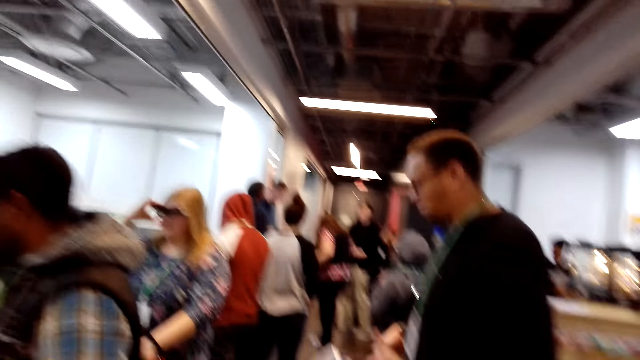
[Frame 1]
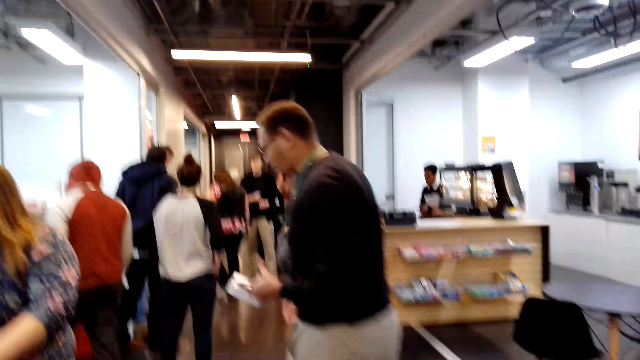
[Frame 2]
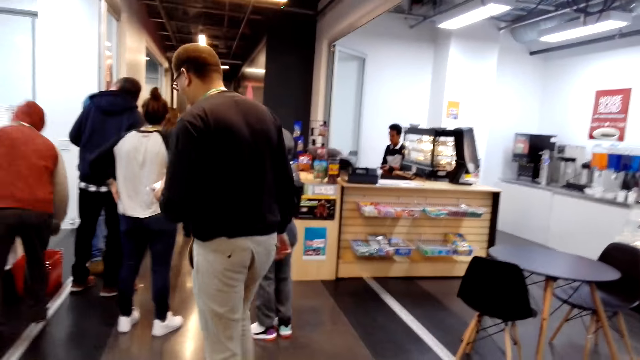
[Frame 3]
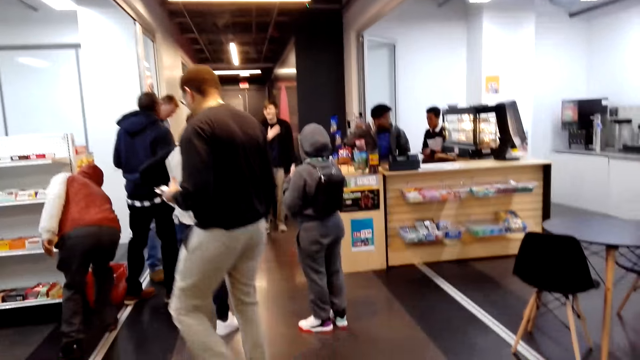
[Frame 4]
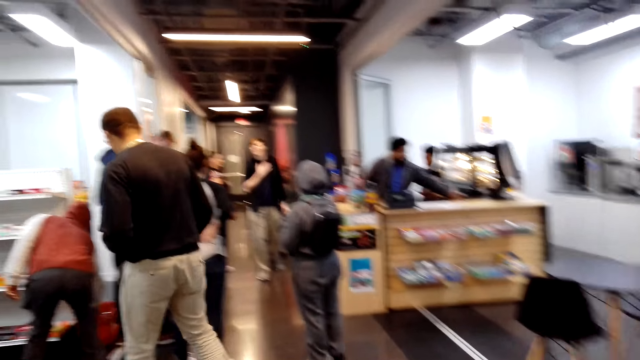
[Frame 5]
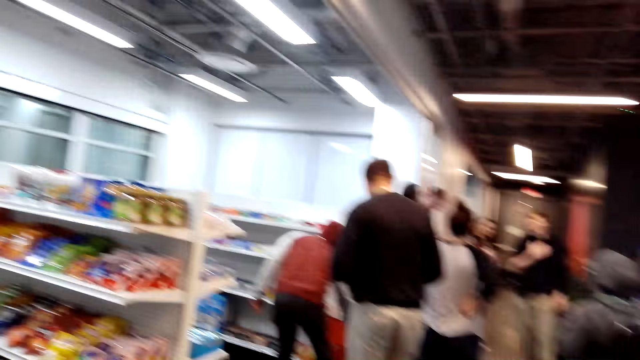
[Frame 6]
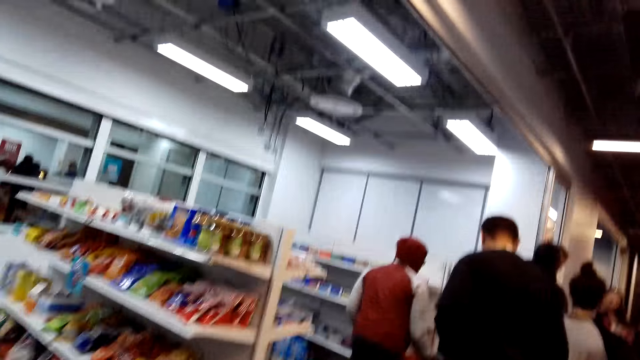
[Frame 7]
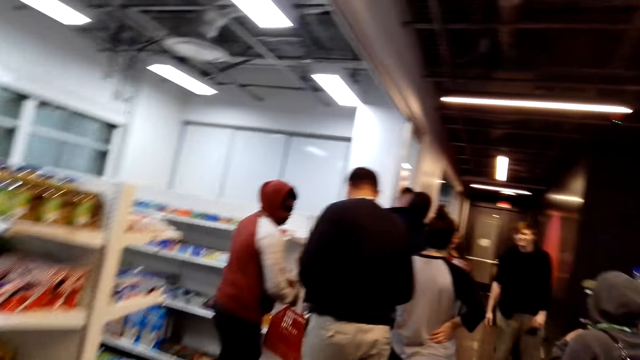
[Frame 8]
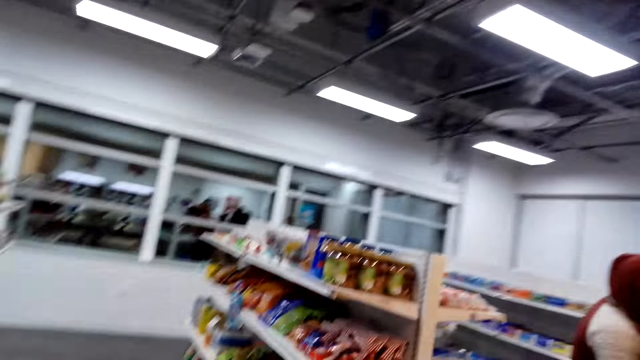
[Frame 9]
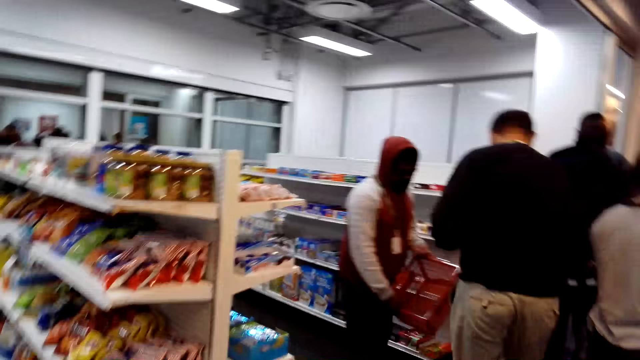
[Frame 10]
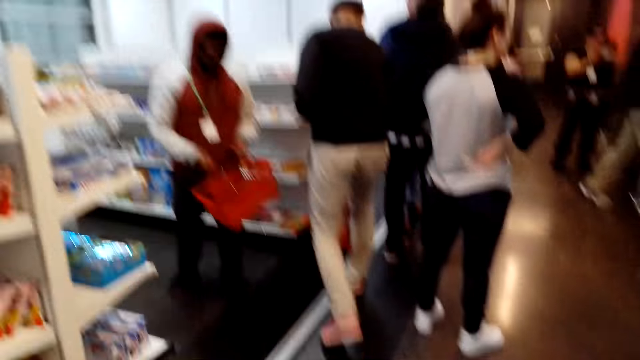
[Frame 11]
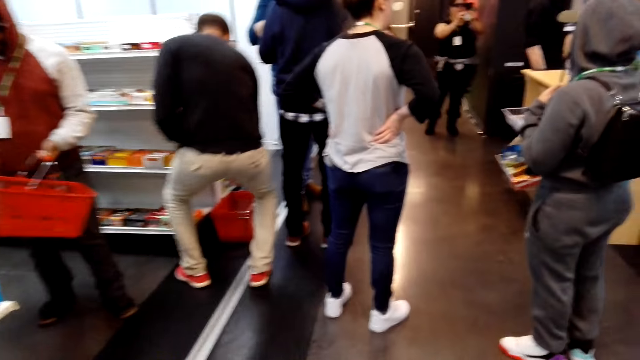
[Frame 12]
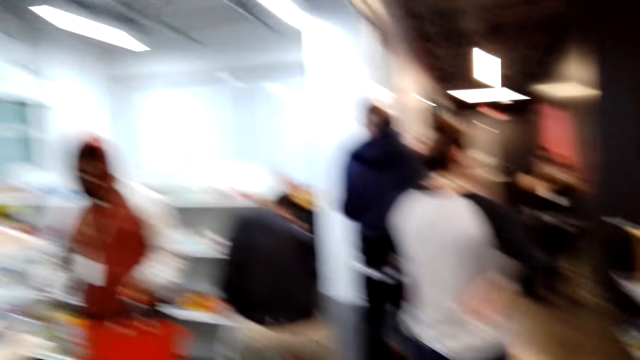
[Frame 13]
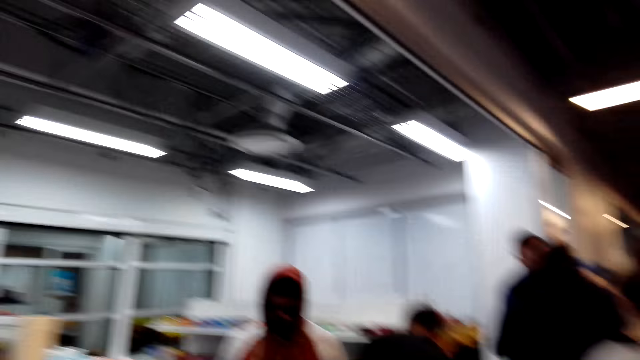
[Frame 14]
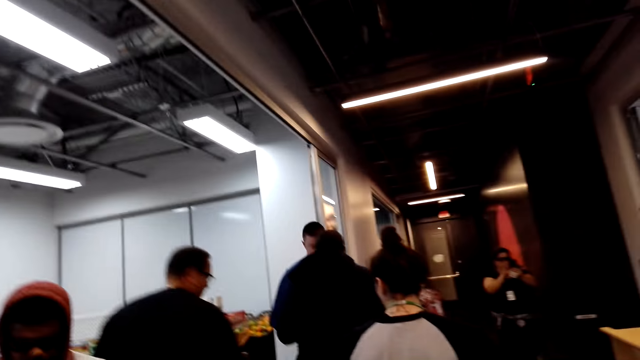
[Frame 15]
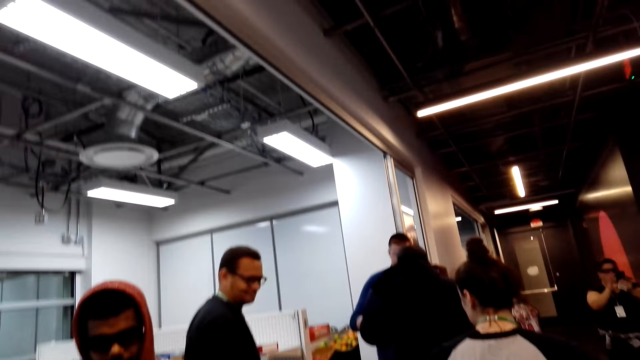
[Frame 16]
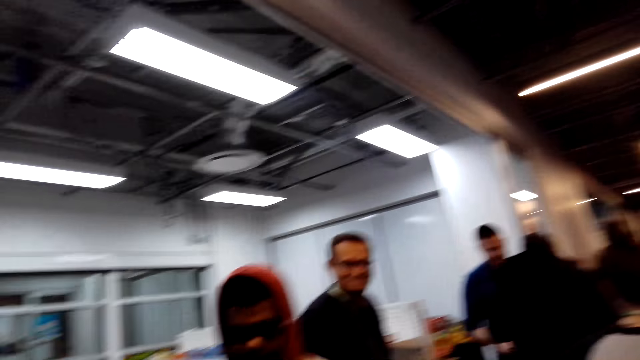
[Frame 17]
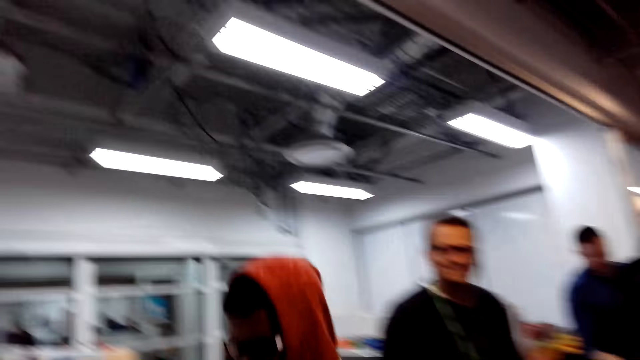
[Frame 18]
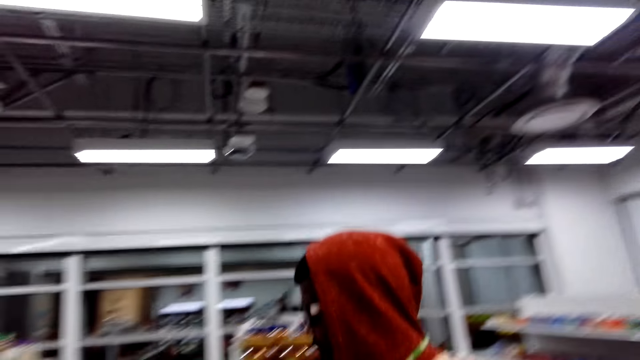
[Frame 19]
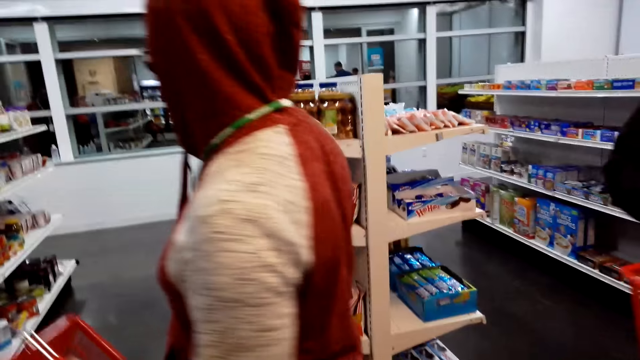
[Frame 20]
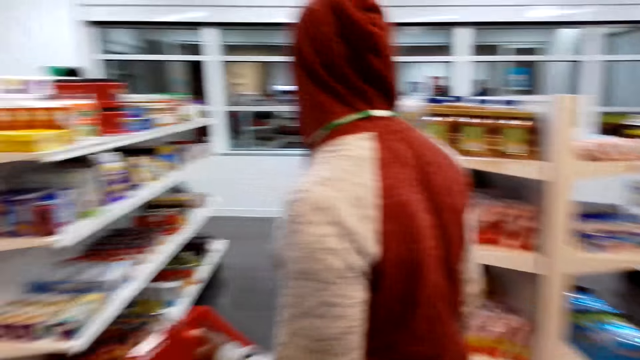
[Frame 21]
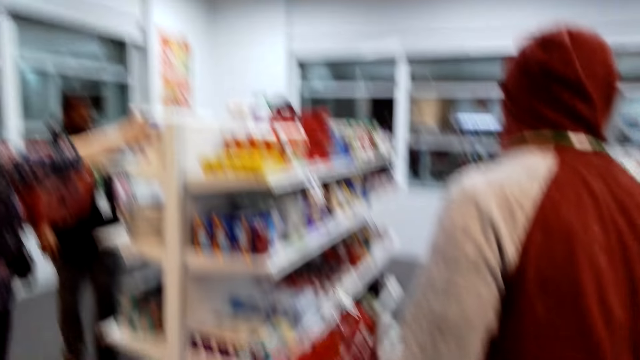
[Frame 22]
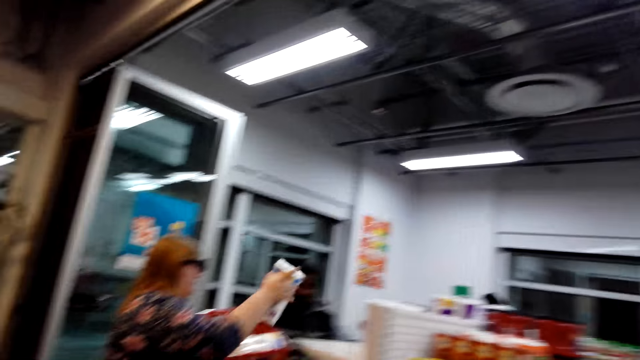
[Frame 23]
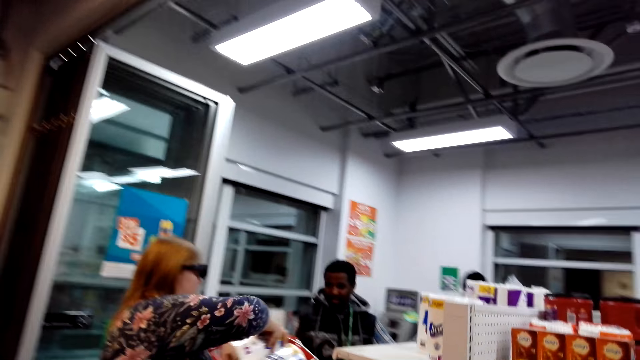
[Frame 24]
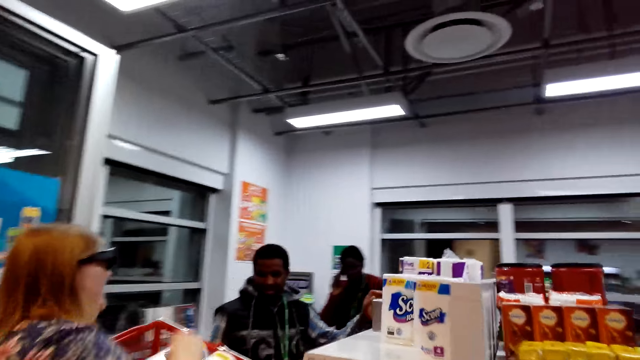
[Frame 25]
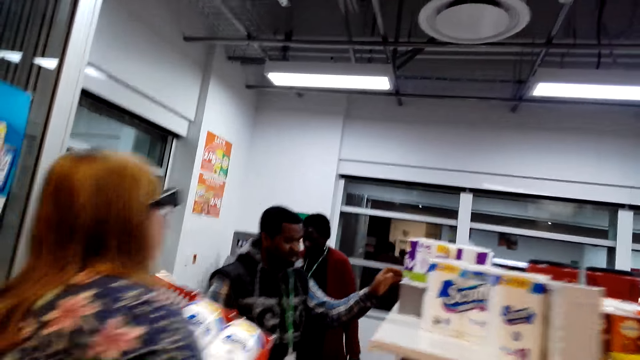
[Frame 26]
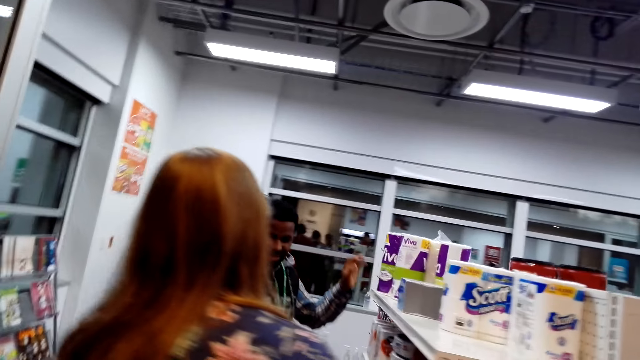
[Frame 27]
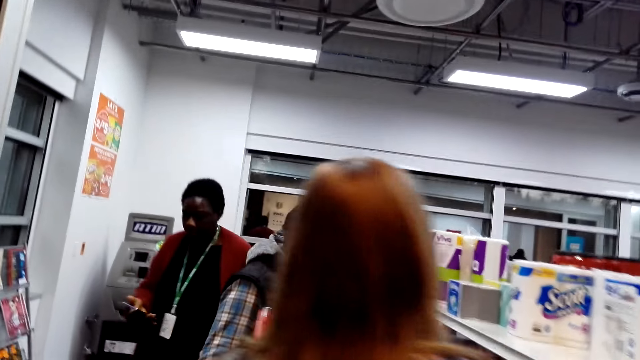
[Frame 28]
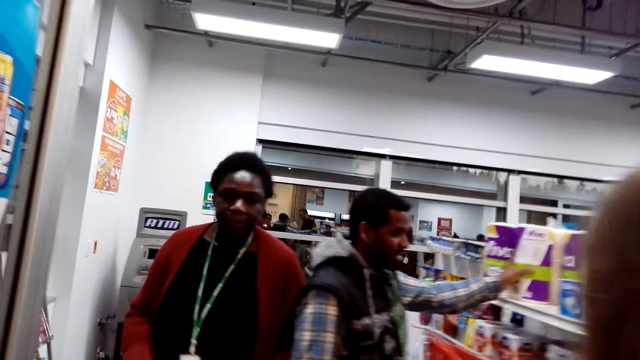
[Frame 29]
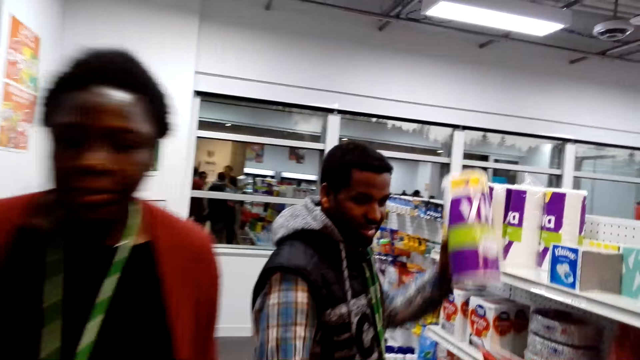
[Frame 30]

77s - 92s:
A man walks around the shop. The camera wearer walks around the shop. The man bends down and picks up a carrier or basket. The camera wearer looks around the shop. The man stands up. The camera wearer converses with the man. They walk around the shop.

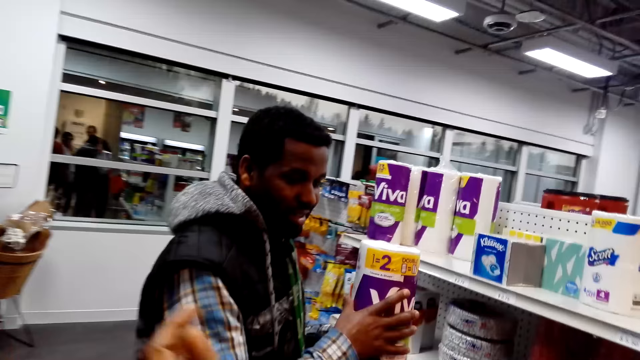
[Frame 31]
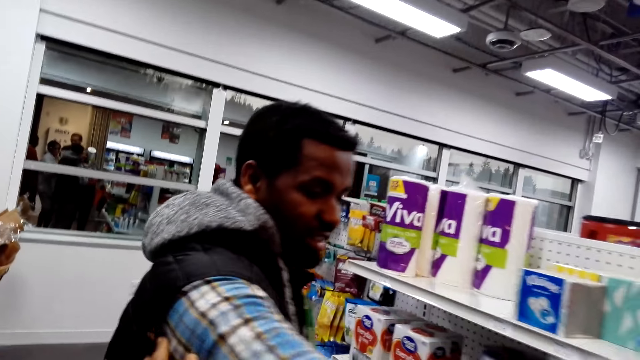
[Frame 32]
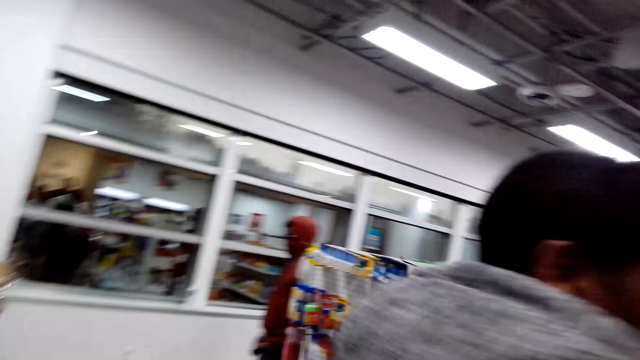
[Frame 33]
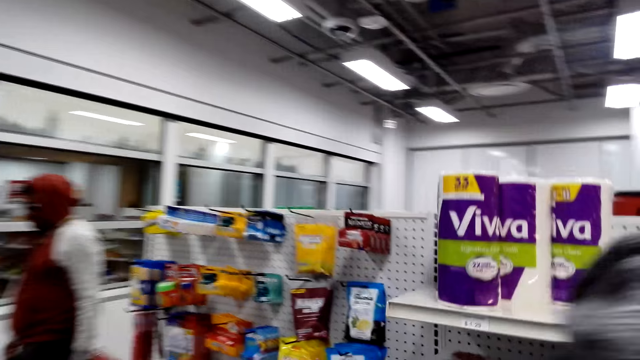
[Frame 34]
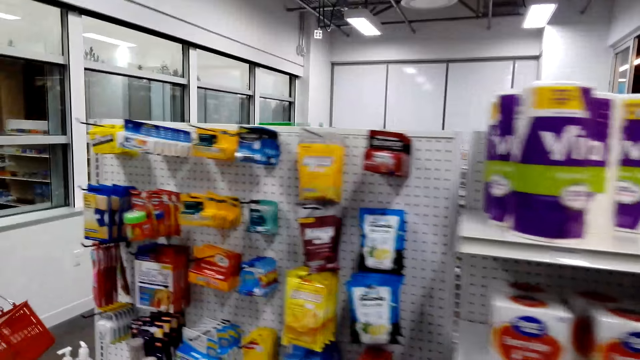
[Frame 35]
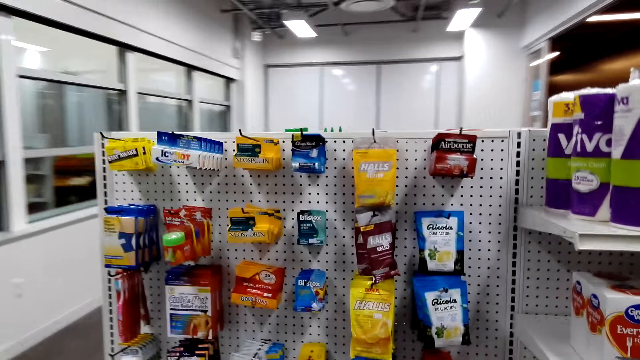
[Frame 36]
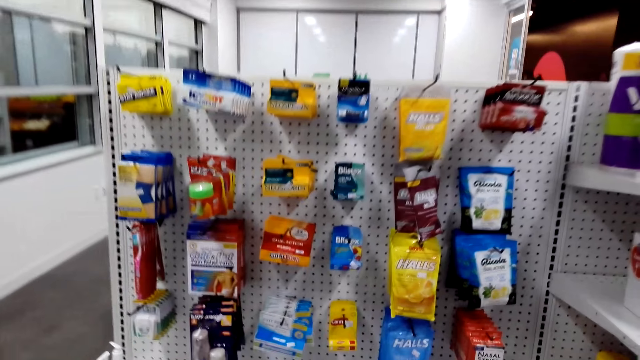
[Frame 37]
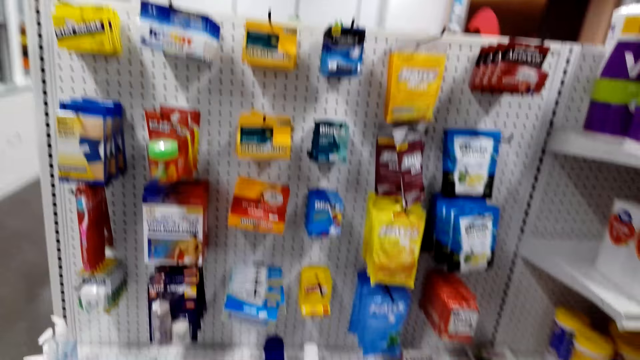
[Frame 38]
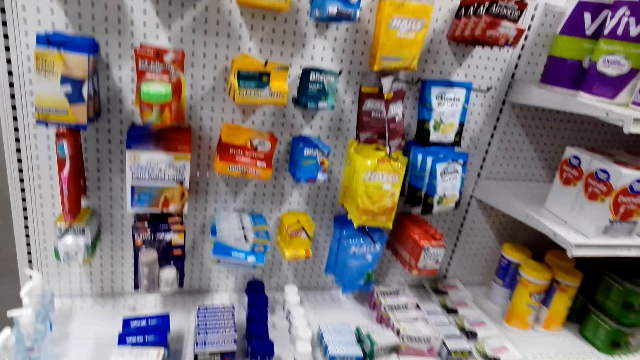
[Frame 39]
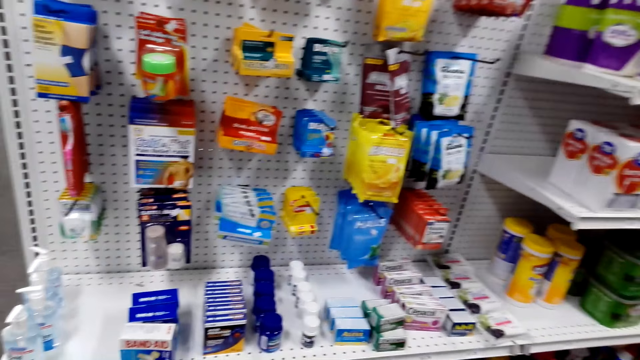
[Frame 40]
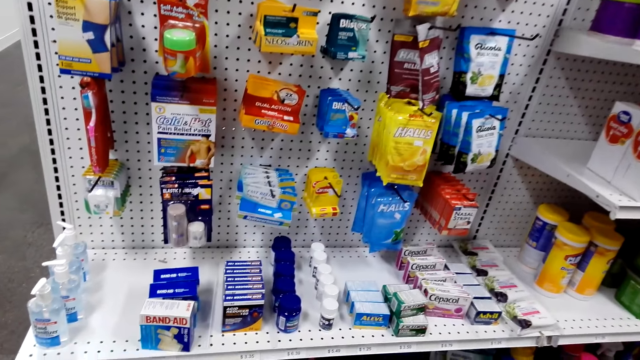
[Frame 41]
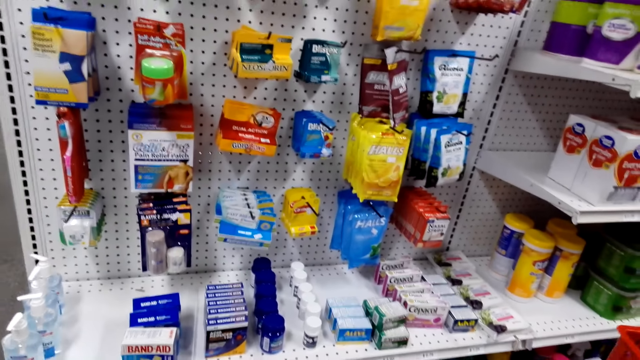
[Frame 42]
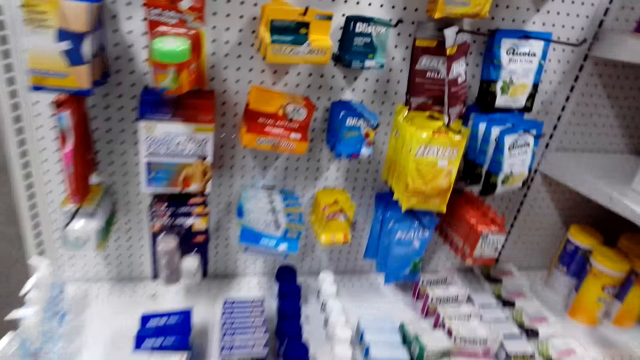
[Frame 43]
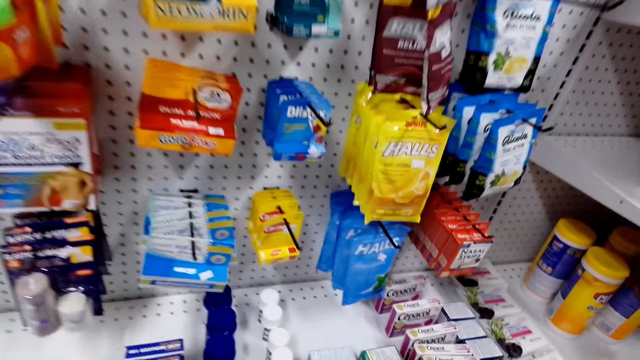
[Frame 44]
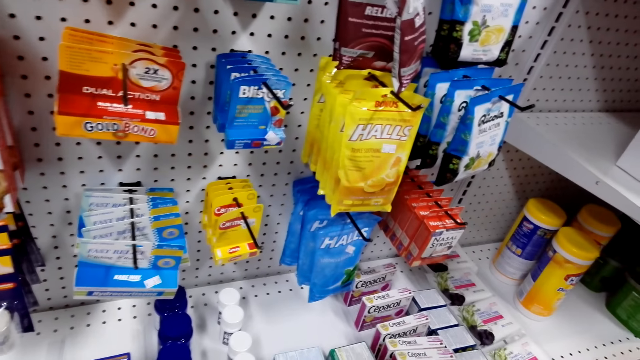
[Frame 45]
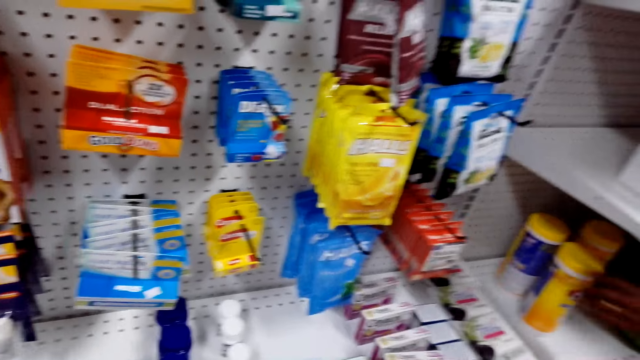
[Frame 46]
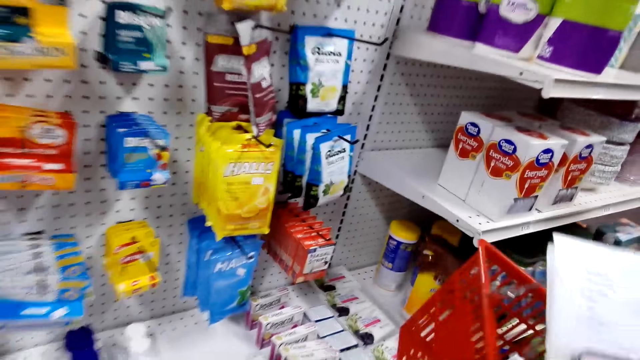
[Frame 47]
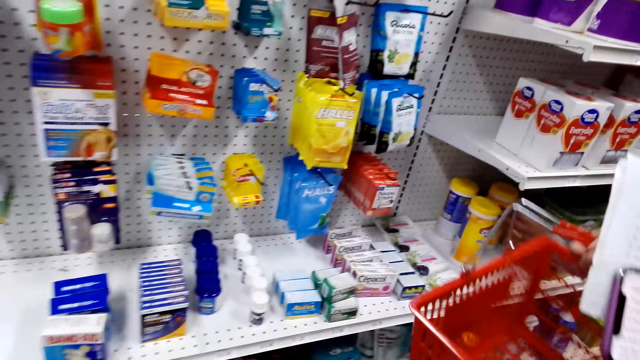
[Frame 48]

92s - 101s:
The camera wearer looks around the items. They converse with a man.
